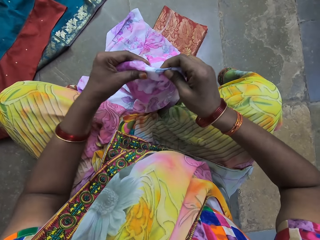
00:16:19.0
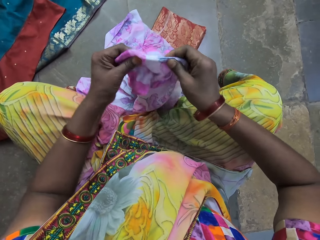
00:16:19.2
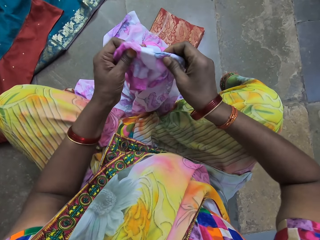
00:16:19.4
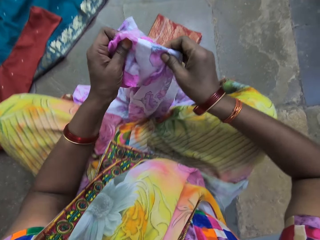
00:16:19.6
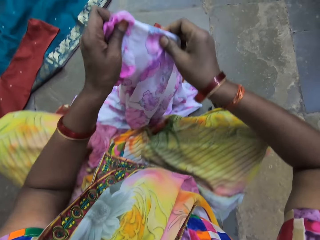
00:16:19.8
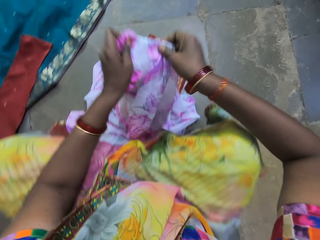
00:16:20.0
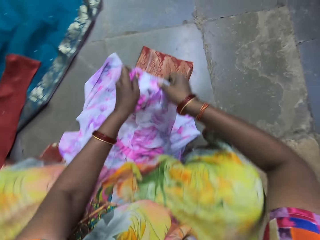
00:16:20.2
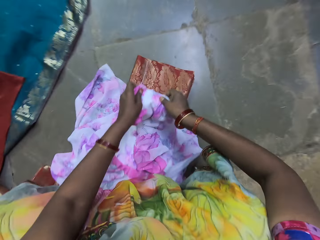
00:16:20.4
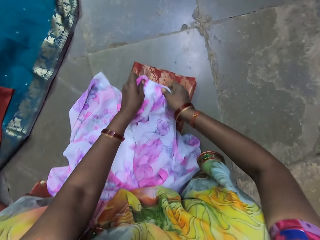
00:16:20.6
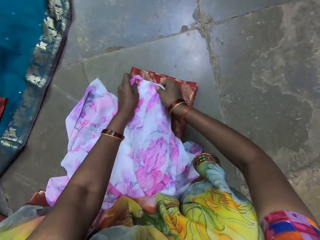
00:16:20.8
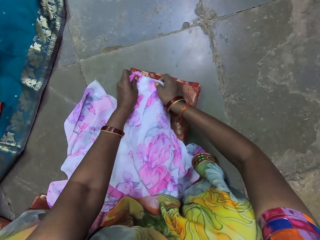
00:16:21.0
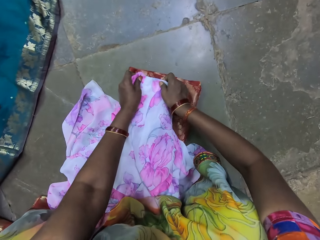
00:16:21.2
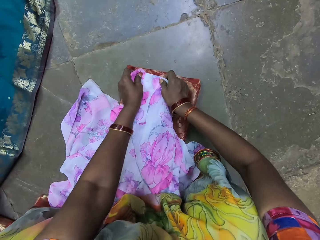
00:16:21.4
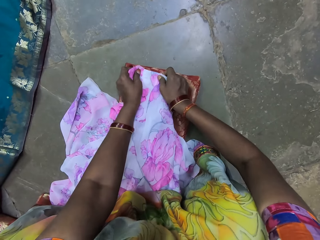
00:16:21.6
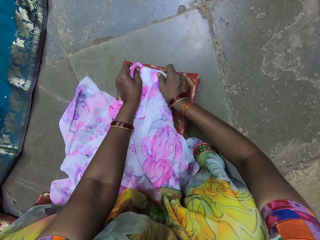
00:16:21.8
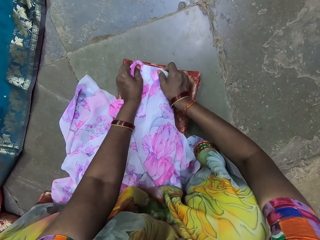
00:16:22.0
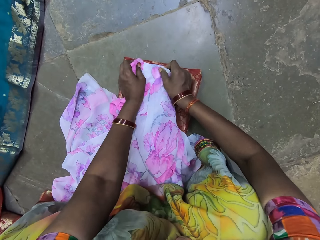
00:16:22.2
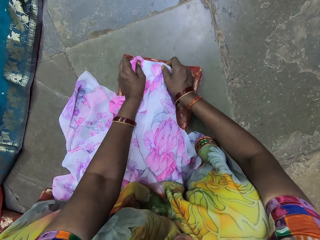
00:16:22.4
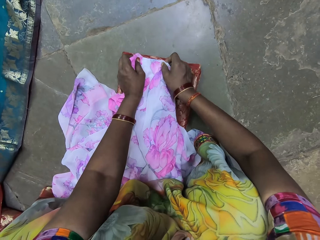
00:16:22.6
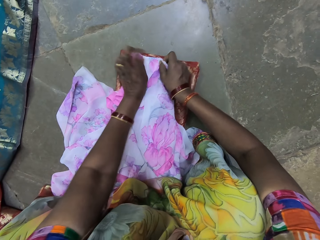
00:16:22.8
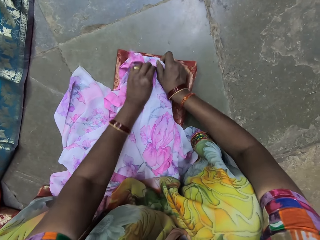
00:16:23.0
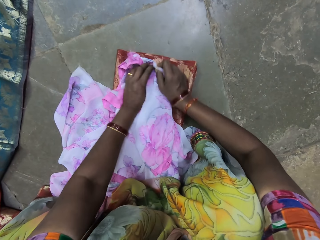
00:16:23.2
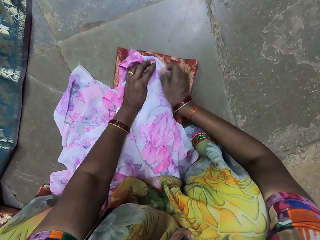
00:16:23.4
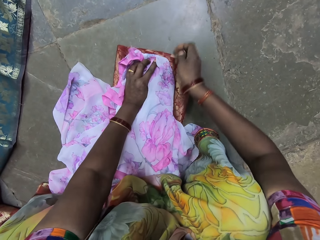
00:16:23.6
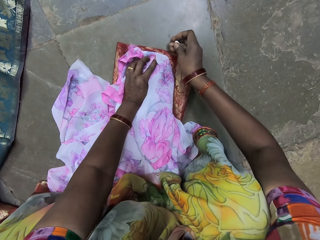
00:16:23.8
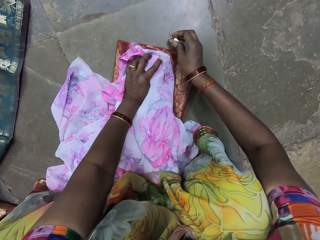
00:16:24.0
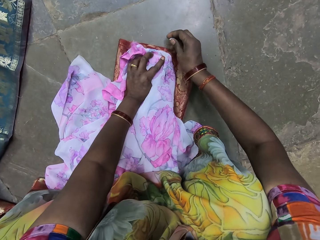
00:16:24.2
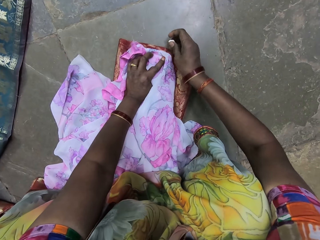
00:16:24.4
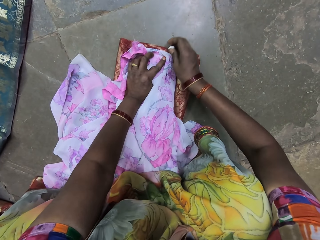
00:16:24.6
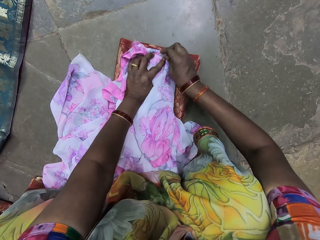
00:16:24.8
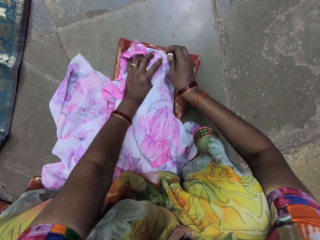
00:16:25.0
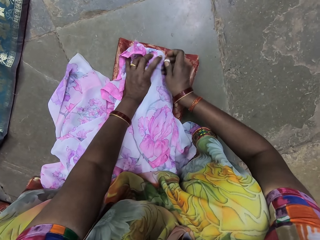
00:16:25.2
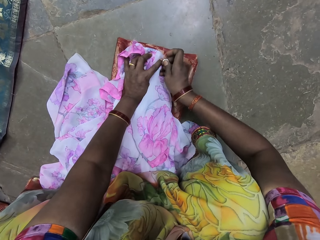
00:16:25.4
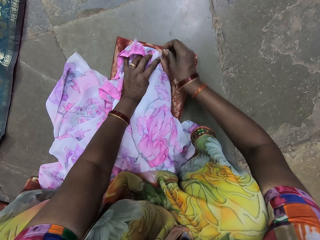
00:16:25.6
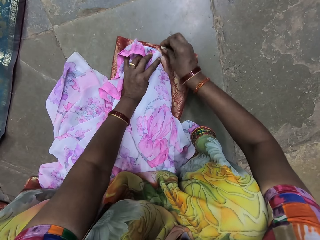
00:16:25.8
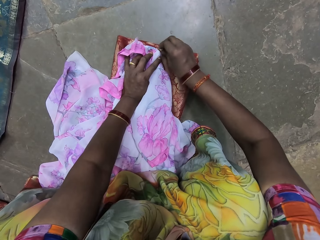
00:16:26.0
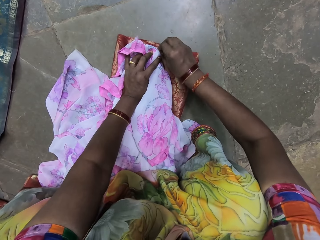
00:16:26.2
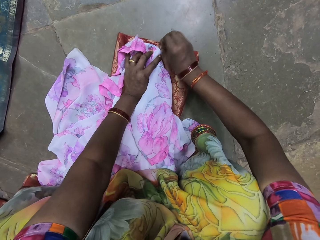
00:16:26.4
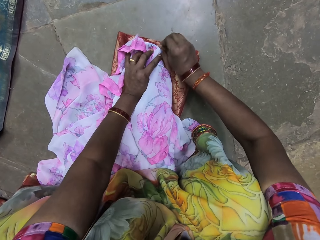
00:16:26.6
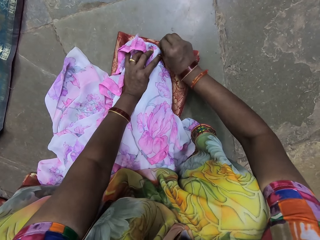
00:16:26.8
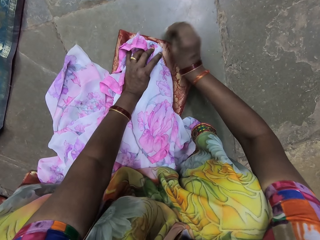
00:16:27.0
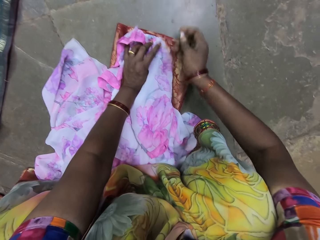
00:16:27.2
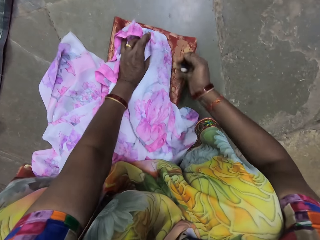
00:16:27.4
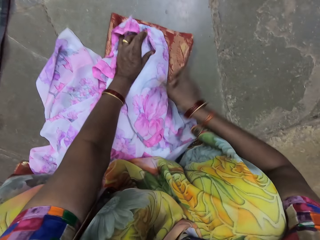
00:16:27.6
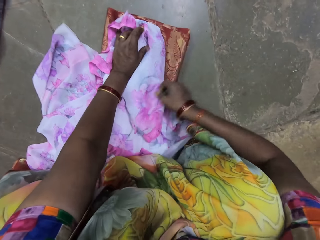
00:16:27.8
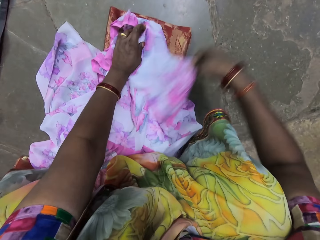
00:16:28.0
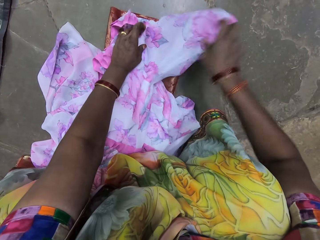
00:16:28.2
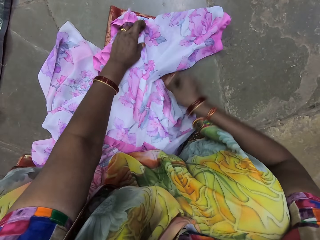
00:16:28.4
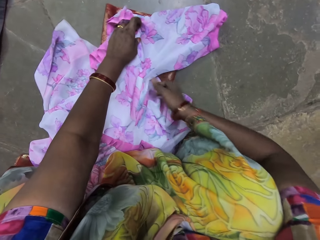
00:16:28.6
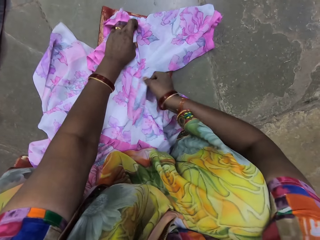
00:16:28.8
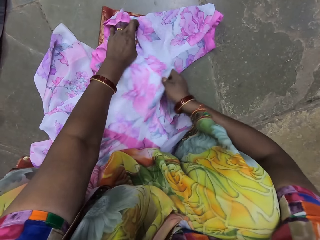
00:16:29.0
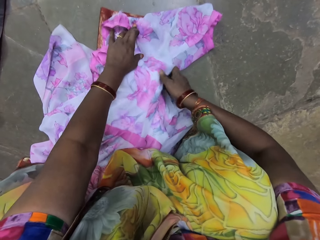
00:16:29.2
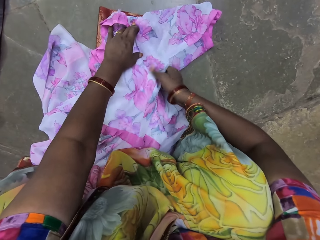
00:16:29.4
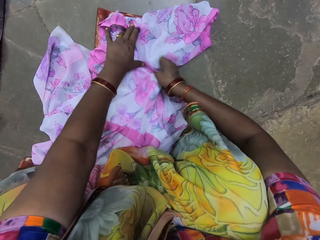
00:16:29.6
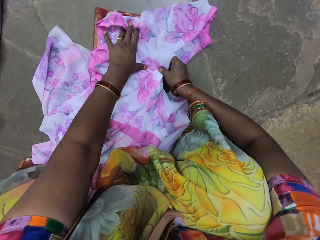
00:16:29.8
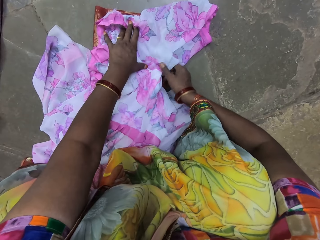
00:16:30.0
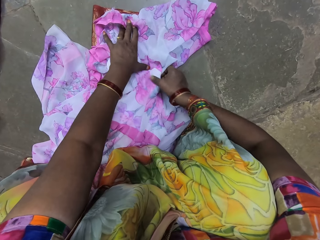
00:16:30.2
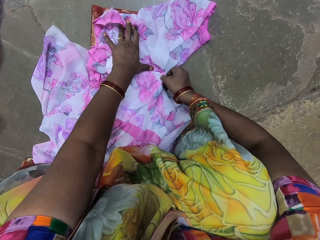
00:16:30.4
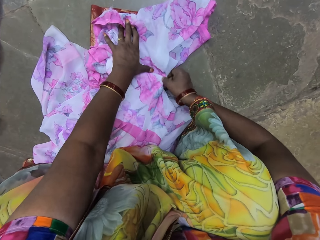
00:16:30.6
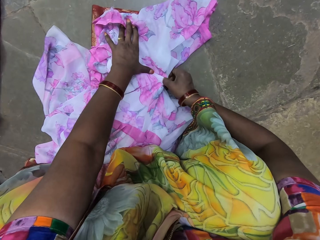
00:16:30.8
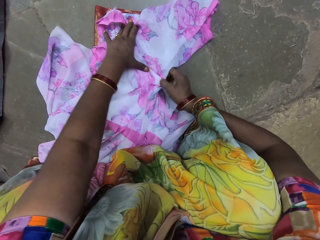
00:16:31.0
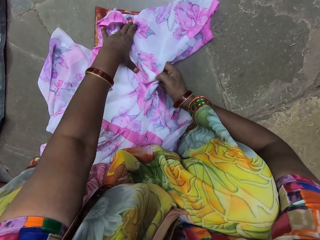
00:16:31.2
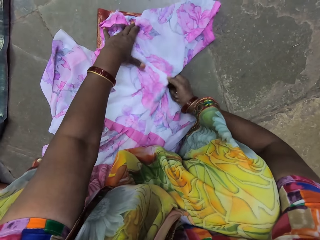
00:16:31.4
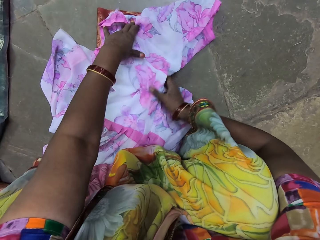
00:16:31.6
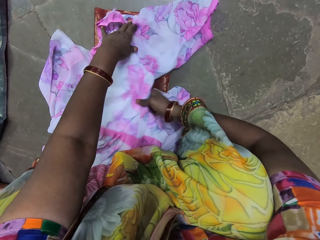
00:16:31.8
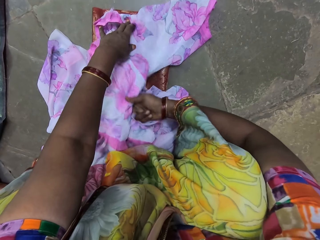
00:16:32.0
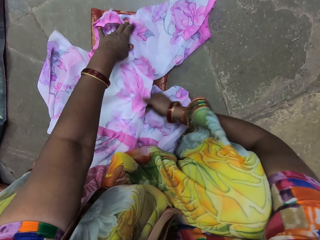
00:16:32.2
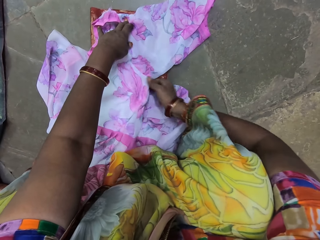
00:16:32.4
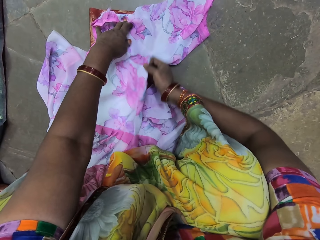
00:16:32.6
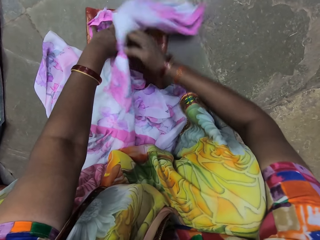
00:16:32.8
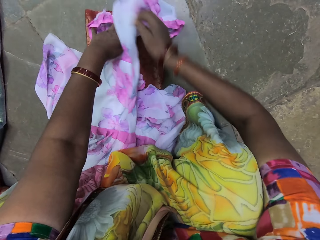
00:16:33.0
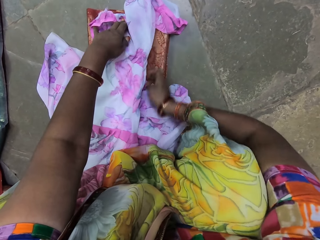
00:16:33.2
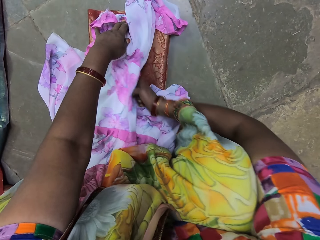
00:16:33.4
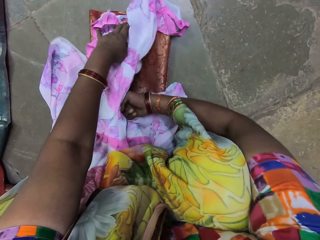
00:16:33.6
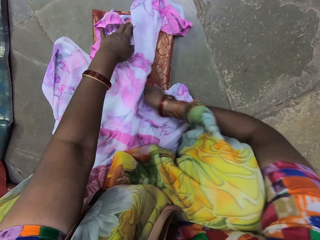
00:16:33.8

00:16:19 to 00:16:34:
The camera wearer drops the dress or cloth on the fabric on the floor with both hands. She measures the fabric with the cloth. She draws on the fabric on the floor with a chalk in her right hand. She spreads the dress on the fabric on the floor with her right hand. She aligns the cloth.

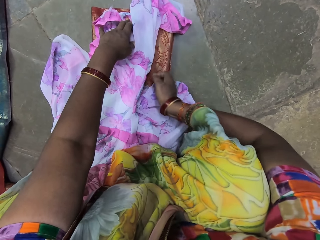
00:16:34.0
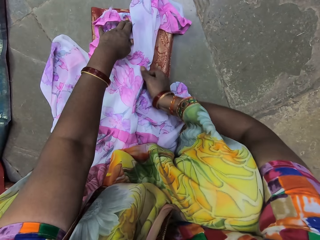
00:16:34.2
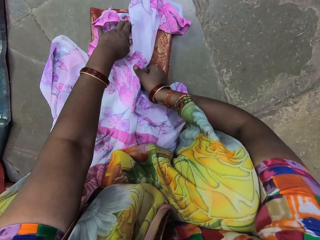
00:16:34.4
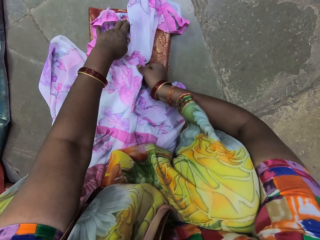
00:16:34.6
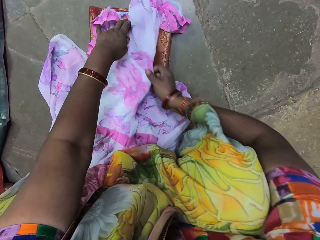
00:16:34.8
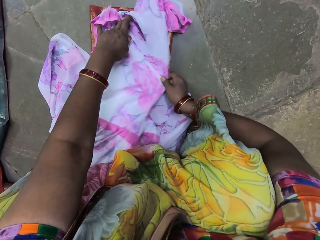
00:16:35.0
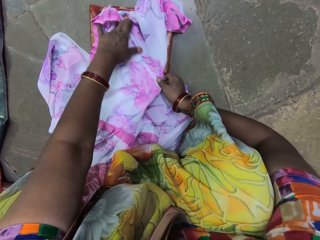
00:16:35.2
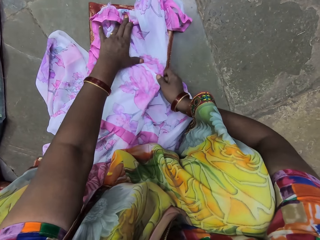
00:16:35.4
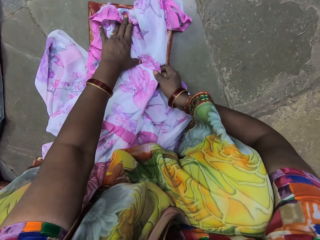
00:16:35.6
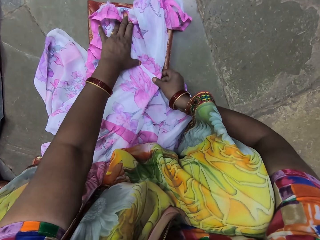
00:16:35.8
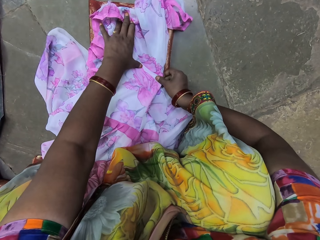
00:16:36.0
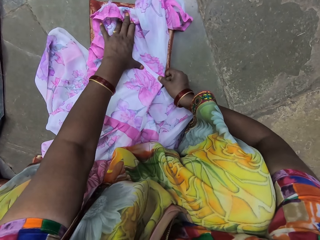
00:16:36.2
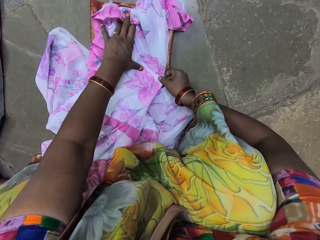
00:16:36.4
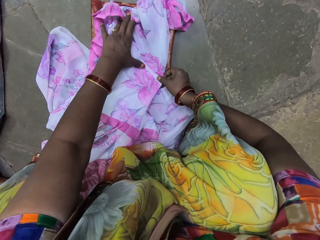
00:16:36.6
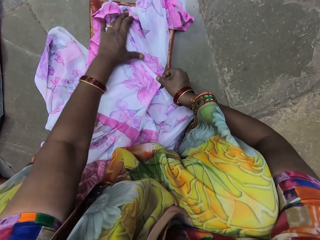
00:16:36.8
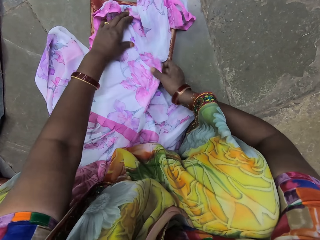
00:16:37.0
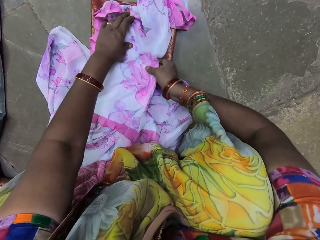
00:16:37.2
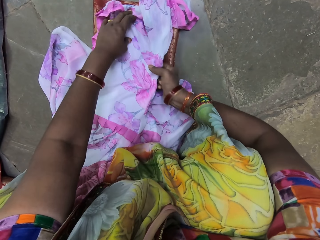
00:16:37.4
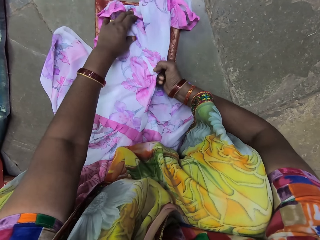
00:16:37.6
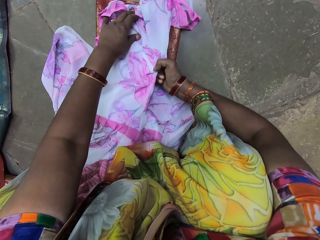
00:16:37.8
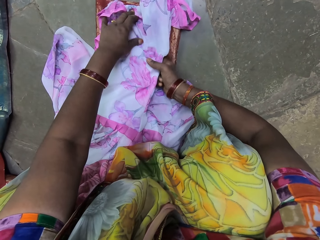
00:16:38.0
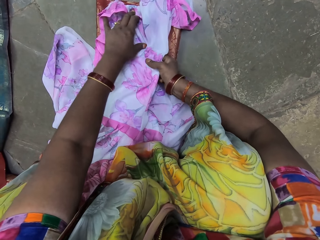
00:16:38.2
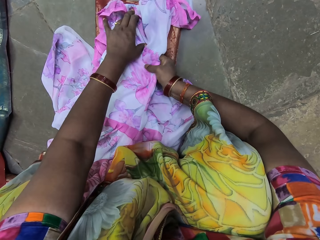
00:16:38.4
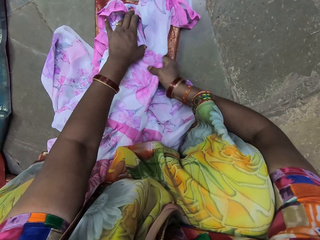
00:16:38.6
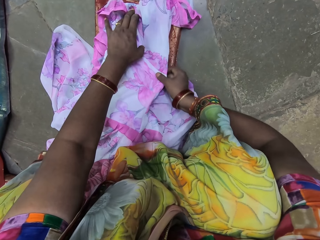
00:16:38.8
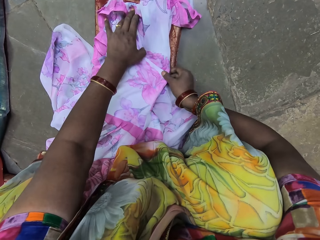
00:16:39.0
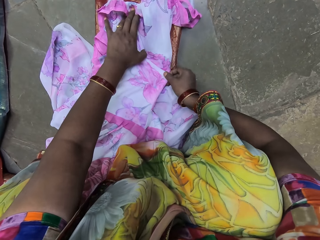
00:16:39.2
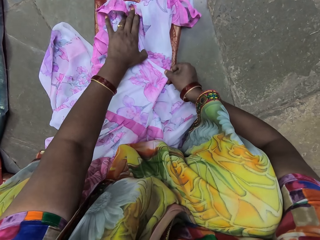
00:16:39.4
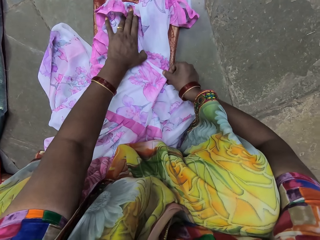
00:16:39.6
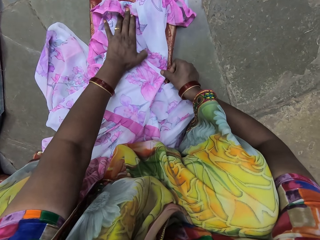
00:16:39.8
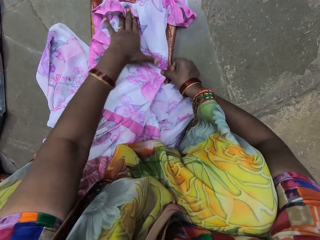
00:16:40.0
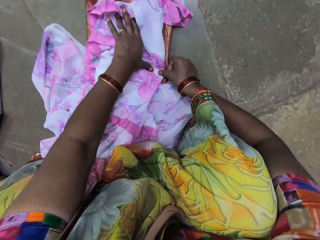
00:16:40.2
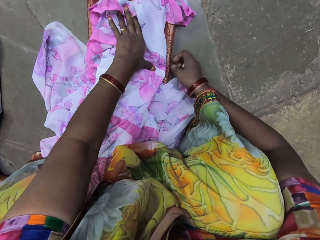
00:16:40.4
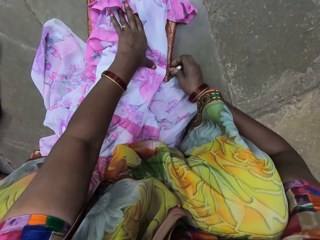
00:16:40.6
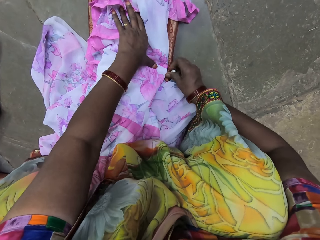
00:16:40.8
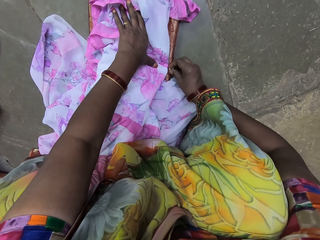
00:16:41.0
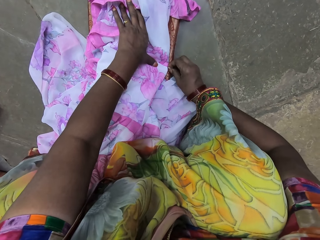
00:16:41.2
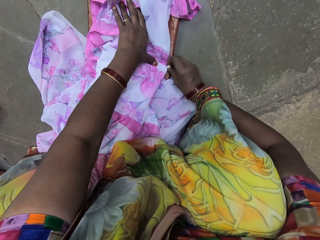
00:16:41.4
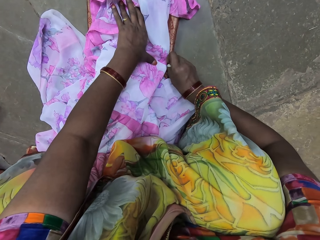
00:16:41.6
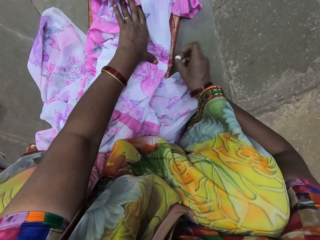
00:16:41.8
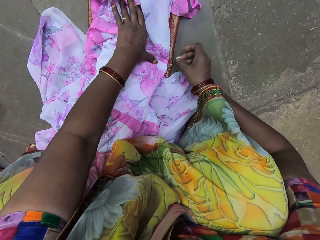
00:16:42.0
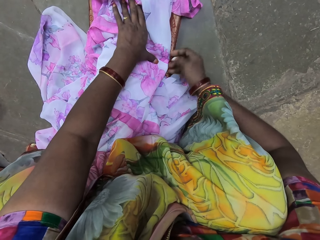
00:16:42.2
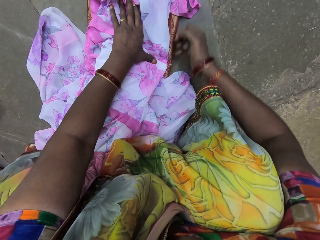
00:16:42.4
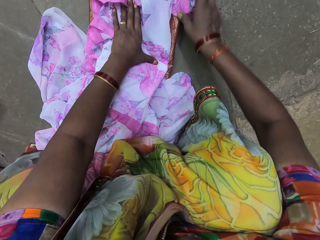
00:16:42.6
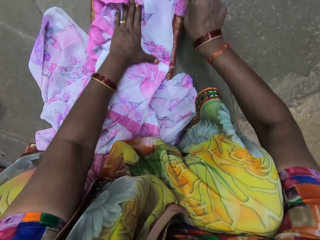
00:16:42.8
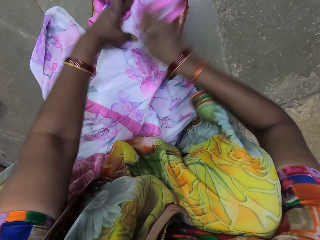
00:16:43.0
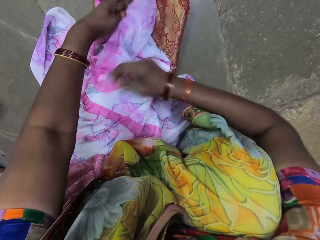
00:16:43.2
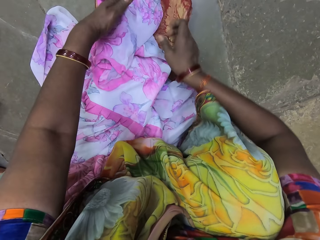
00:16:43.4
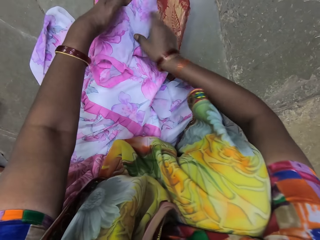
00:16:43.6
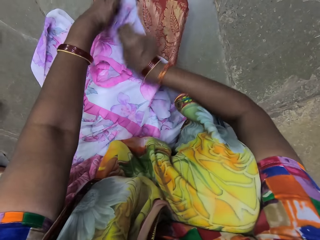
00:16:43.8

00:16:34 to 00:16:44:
The camera wearer draws on the fabric on the floor with a chalk in her right hand. She arranges the dress on the fabric on the floor with both hands.
